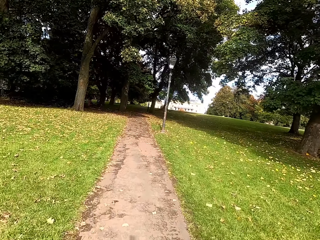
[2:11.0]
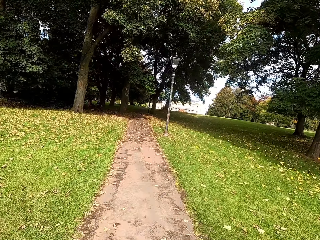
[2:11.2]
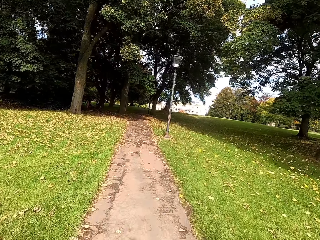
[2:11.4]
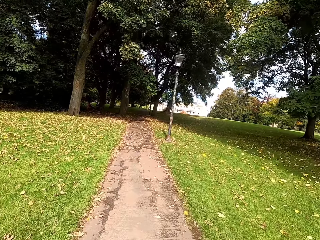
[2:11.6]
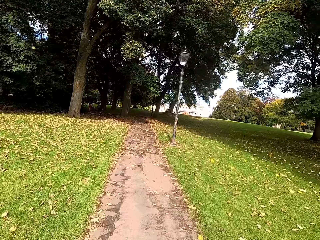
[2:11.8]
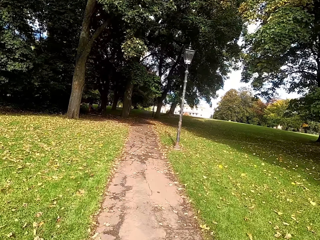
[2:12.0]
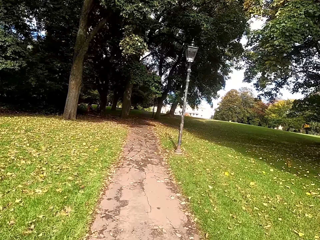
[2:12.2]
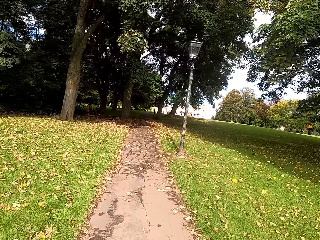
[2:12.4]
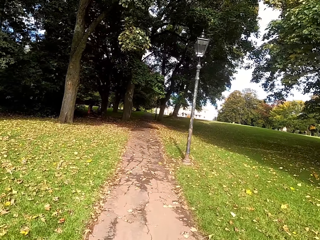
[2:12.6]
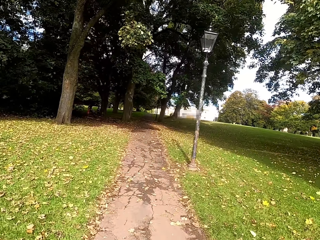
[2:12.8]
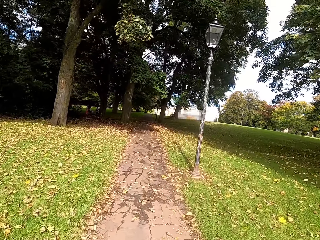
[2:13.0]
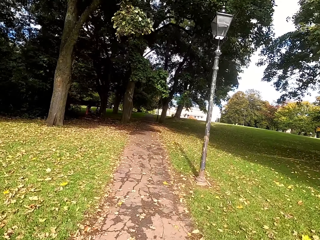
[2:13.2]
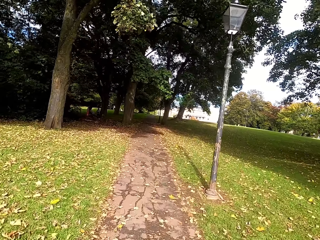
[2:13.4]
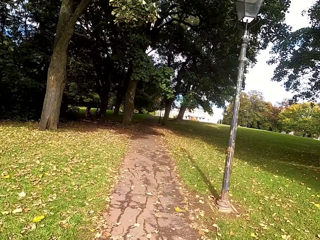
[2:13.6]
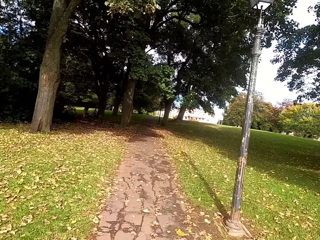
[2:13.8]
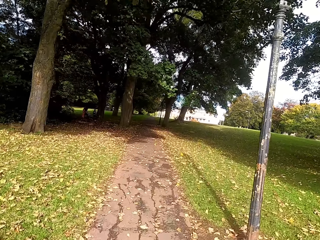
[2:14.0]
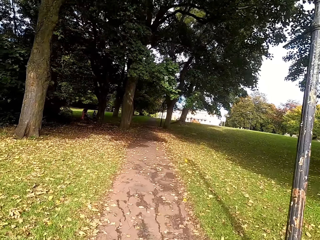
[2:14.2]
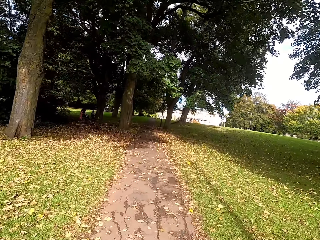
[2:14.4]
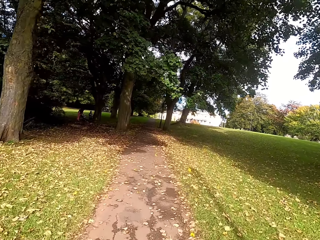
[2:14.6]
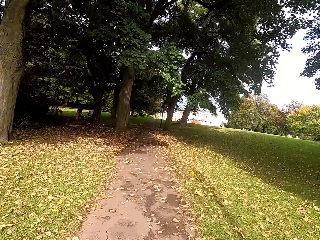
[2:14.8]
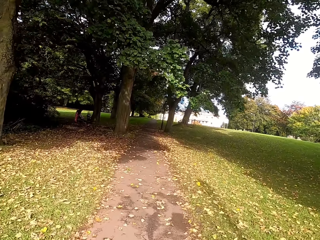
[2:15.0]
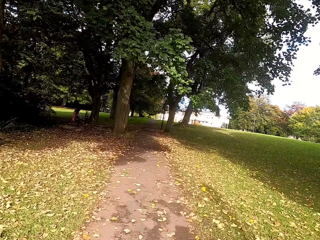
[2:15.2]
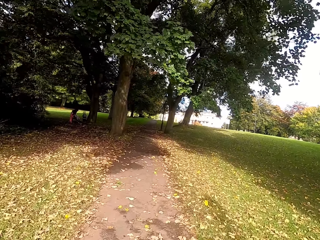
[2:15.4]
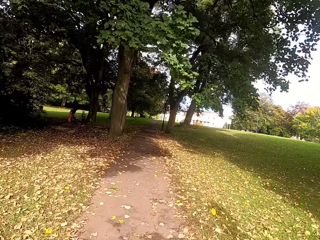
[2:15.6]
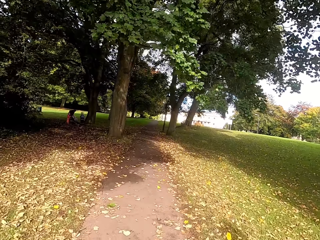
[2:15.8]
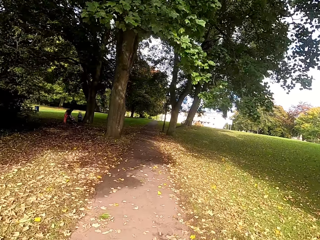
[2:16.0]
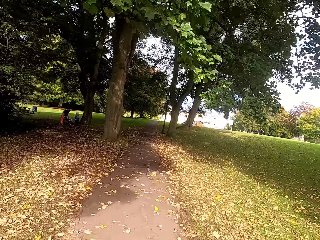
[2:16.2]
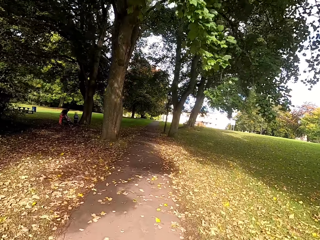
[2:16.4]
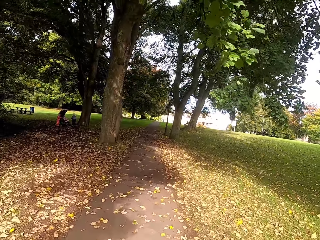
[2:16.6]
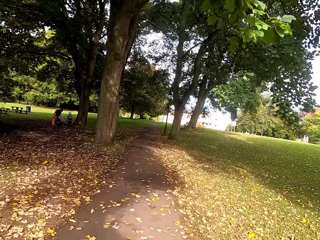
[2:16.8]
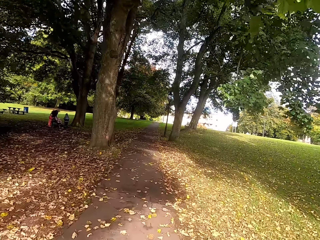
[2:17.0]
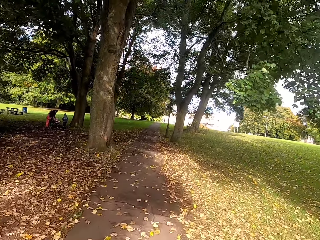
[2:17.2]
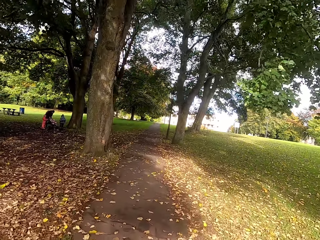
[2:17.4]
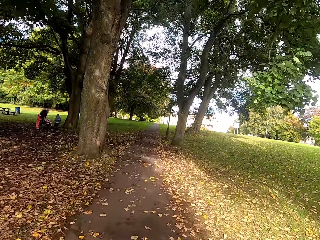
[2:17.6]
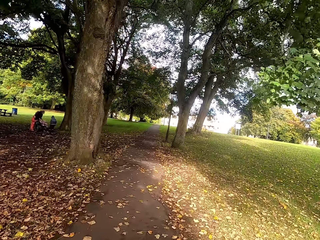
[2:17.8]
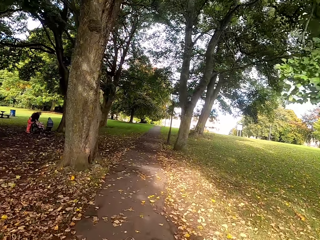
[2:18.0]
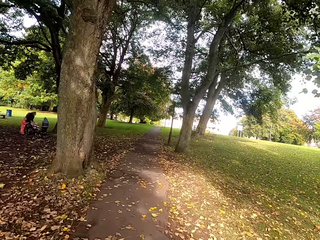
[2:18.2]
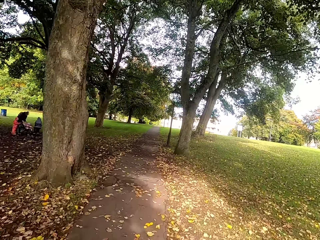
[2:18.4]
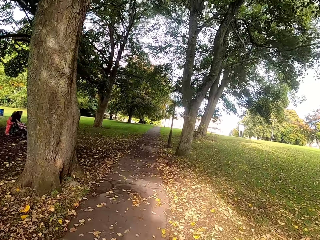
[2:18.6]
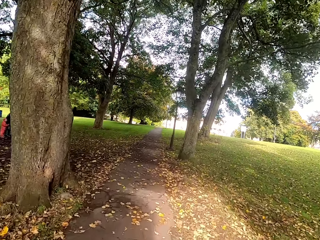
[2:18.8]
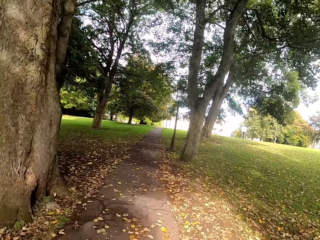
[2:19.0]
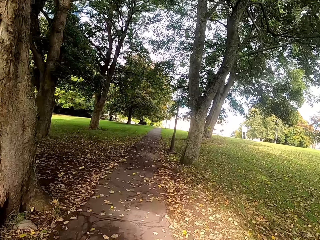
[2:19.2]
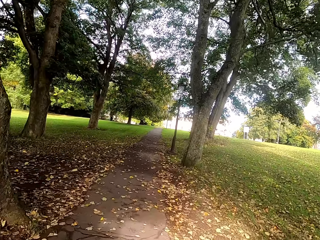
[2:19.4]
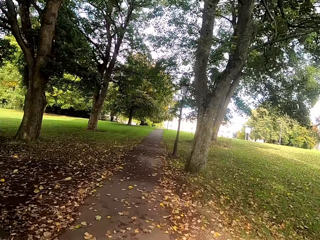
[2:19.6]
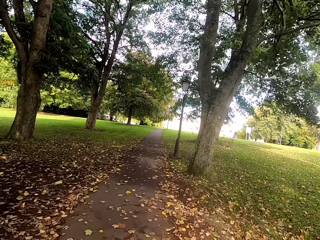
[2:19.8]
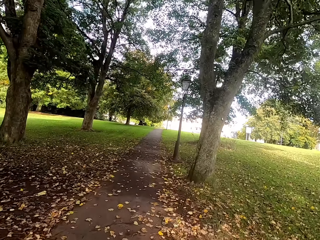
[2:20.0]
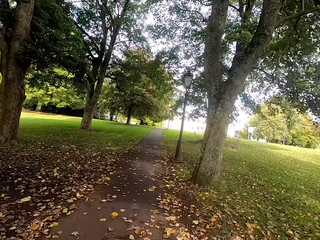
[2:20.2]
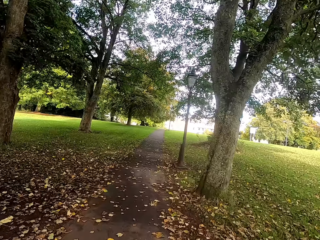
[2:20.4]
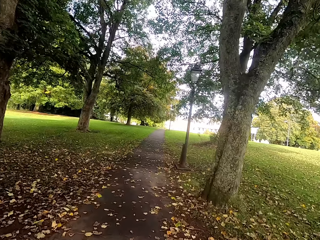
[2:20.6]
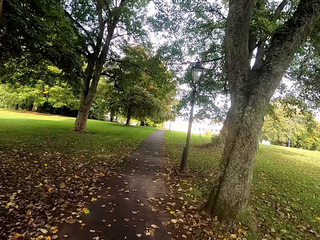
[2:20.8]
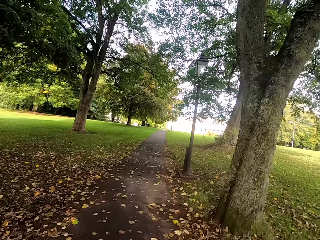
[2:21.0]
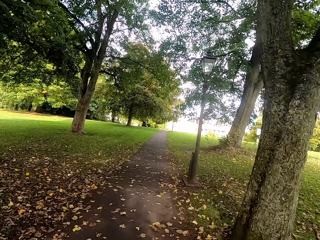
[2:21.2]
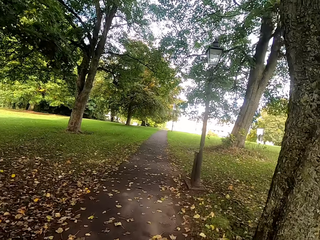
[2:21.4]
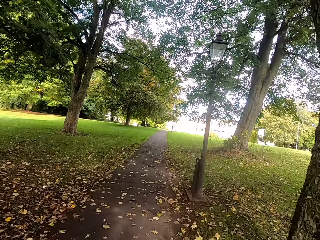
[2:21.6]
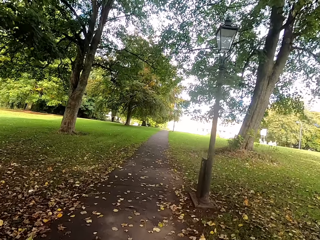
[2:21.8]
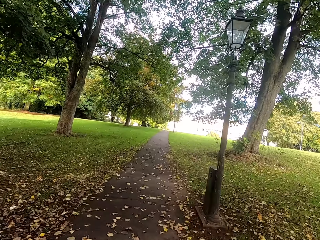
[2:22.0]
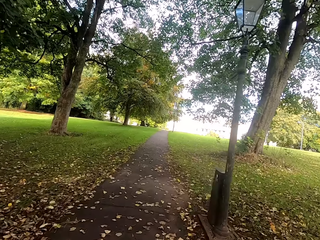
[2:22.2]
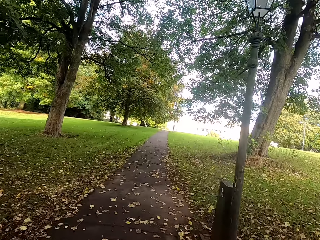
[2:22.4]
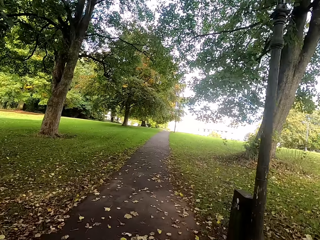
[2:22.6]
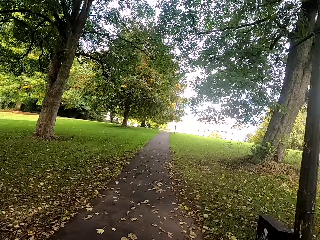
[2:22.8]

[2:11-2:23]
The camera wearer looks at the trees.

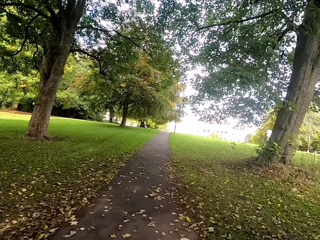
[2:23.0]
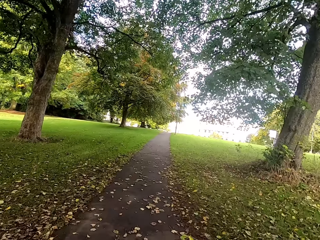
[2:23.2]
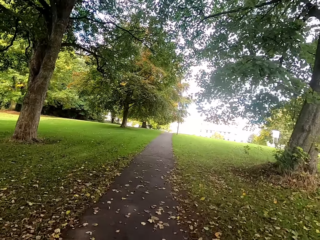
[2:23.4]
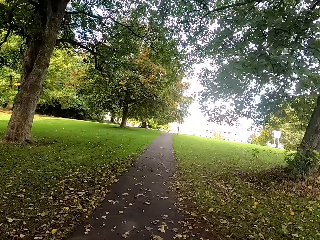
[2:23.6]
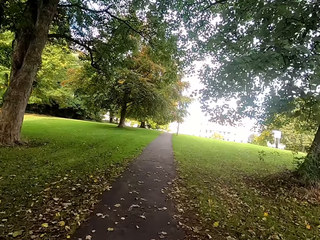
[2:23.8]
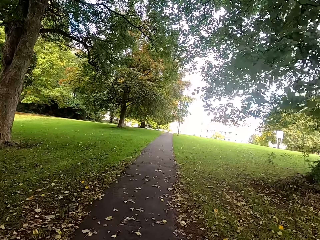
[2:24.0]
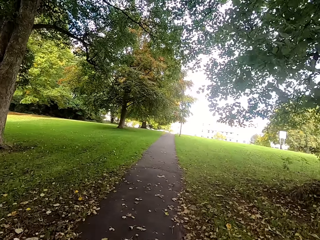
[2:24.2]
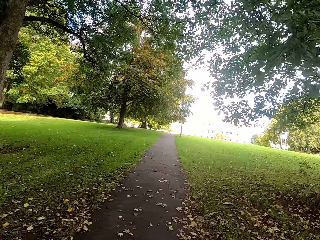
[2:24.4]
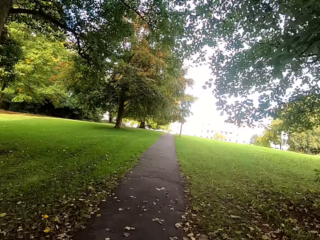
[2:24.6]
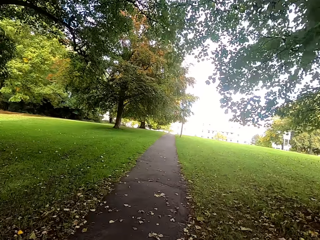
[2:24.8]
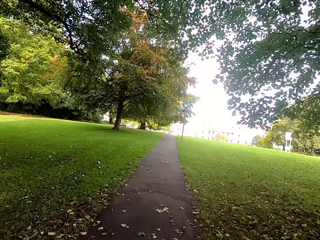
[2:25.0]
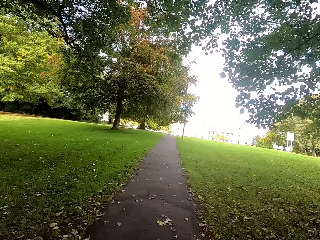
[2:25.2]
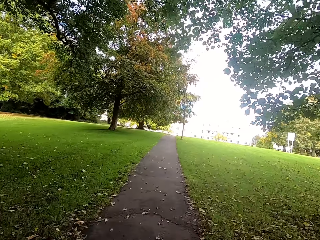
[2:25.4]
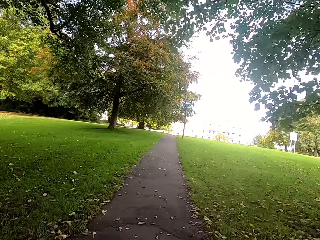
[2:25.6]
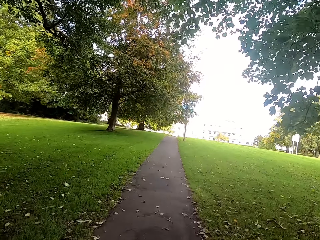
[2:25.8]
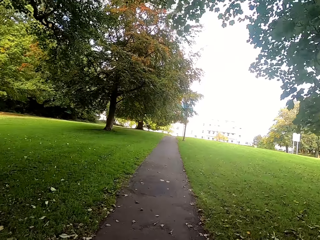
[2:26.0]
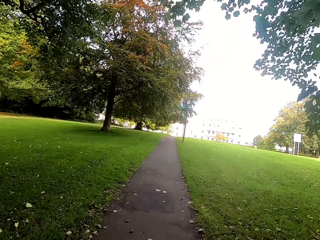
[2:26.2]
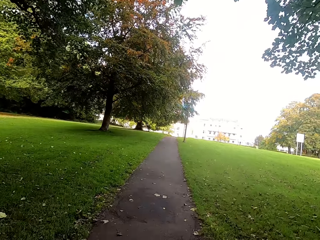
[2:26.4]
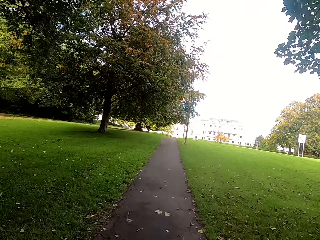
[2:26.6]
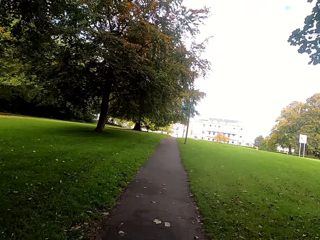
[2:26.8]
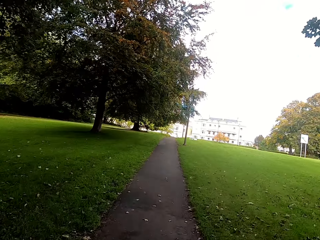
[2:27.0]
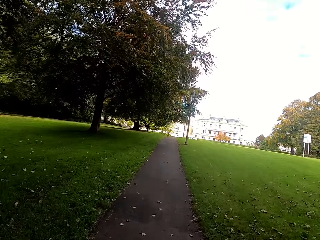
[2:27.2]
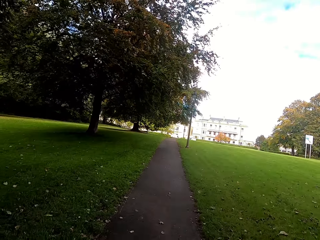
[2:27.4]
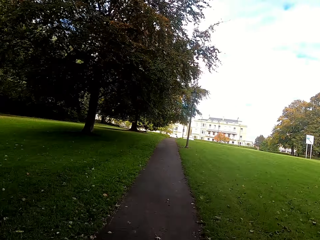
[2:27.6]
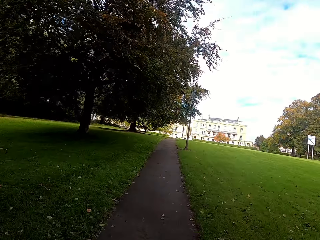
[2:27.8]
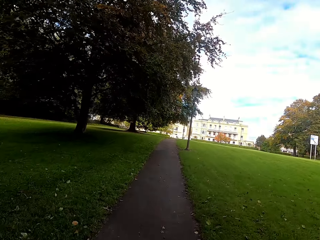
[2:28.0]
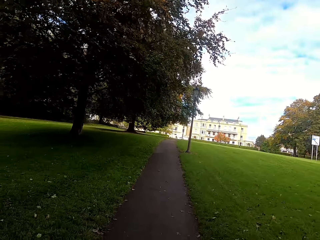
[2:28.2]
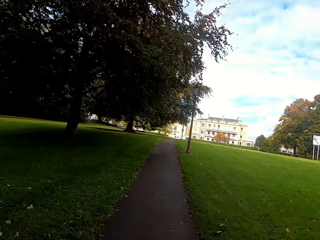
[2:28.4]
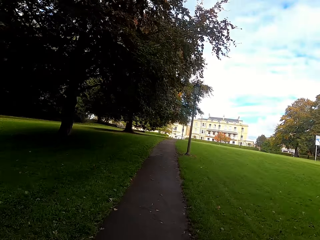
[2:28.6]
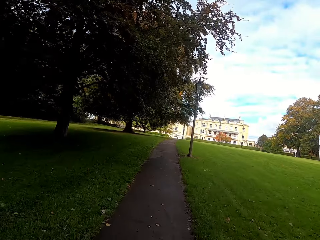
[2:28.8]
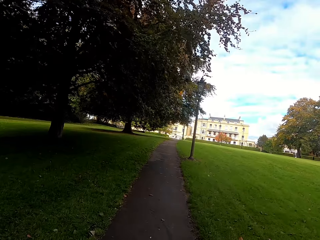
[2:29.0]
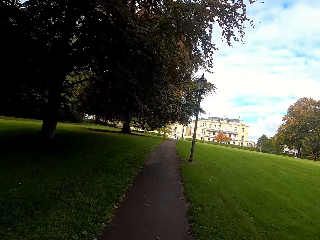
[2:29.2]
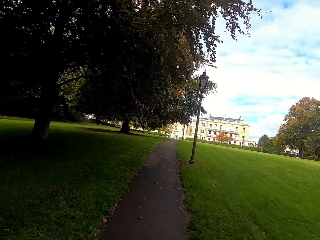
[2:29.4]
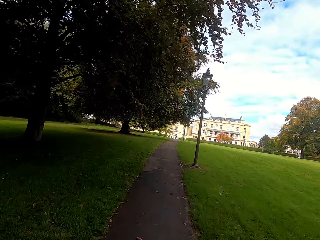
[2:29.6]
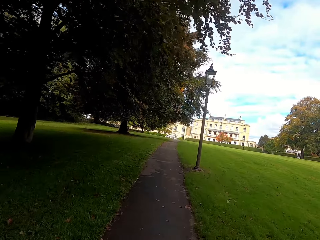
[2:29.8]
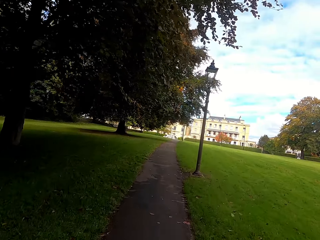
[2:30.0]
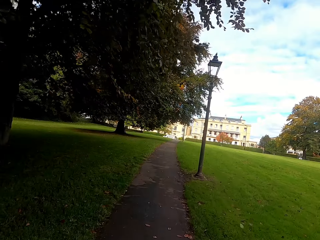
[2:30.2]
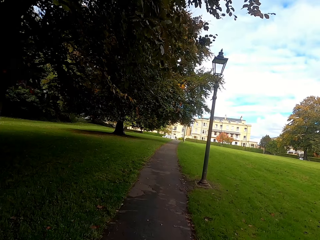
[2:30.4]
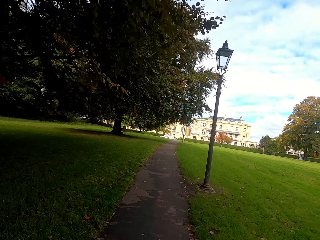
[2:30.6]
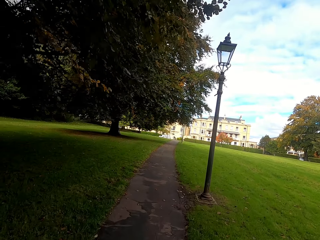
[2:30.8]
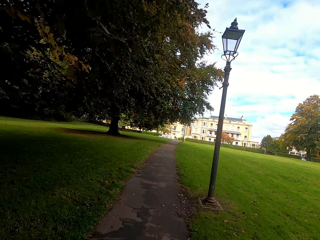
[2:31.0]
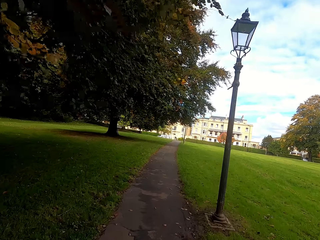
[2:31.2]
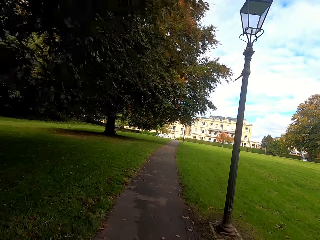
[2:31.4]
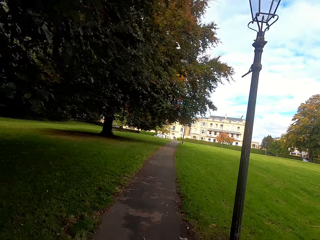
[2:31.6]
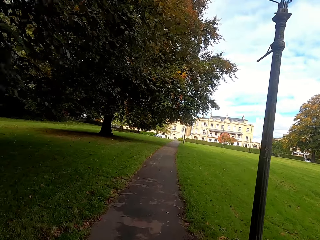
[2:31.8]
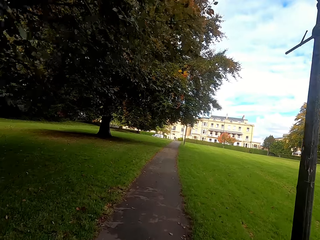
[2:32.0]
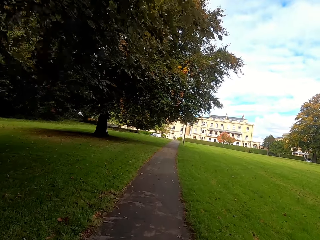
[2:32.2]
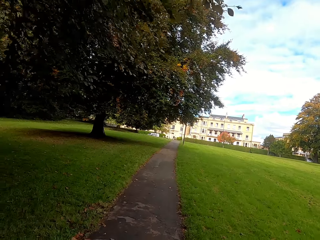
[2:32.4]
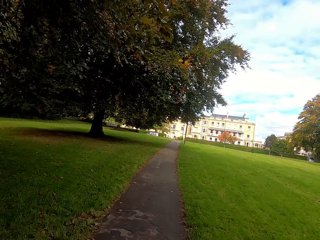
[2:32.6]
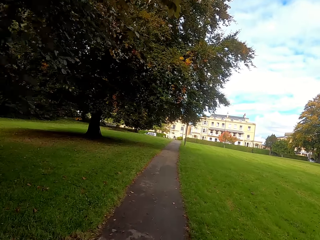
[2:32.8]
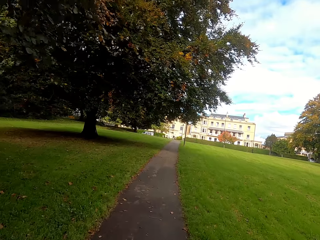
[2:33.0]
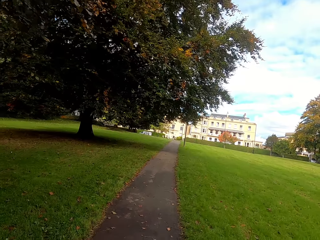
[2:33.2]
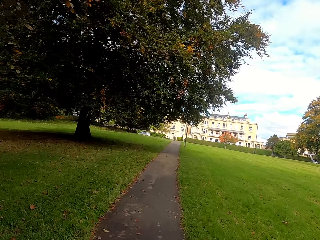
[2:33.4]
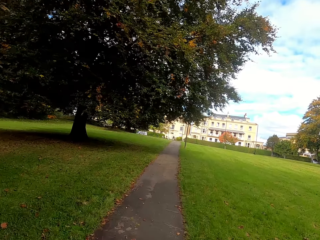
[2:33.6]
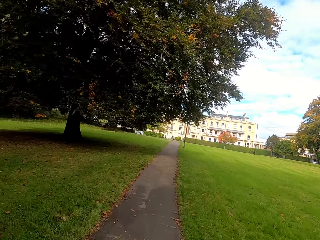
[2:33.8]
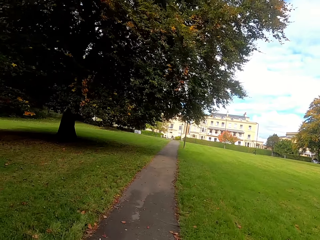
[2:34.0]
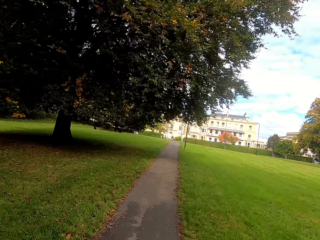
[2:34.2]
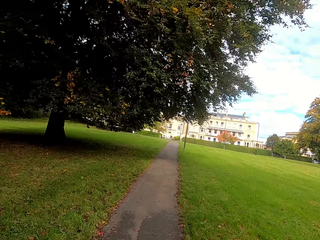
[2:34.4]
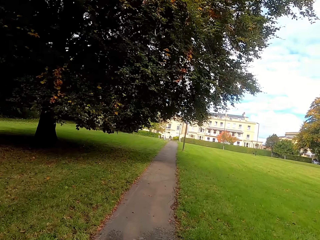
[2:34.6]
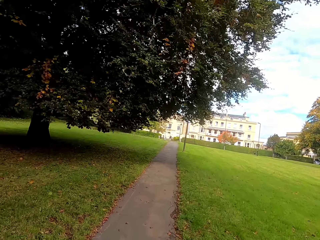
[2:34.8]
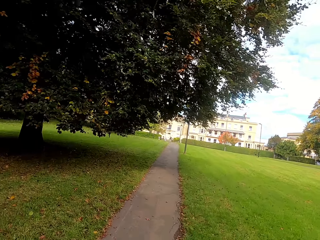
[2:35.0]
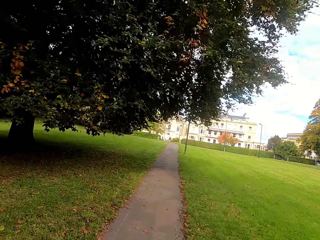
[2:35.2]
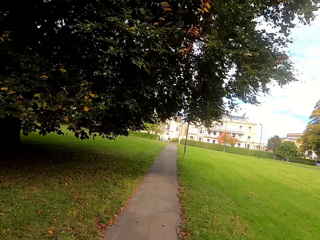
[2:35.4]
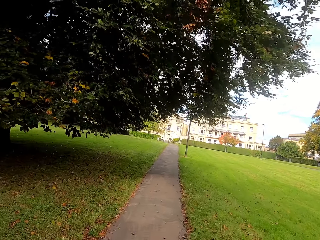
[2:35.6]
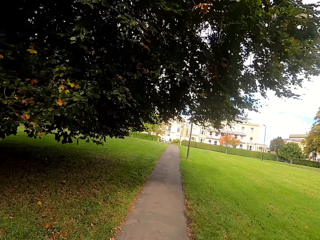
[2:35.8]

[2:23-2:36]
The camera wearer looks at the lights.
